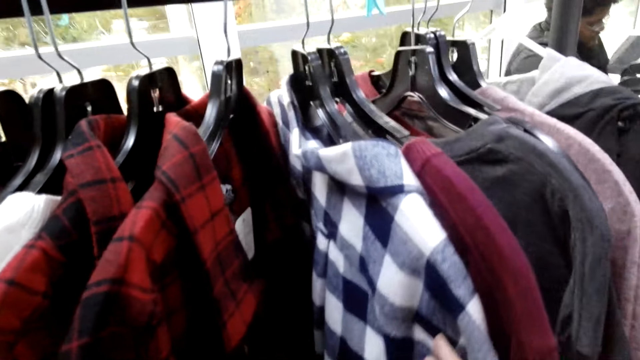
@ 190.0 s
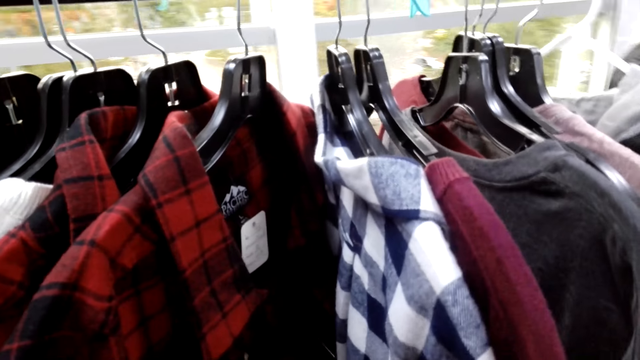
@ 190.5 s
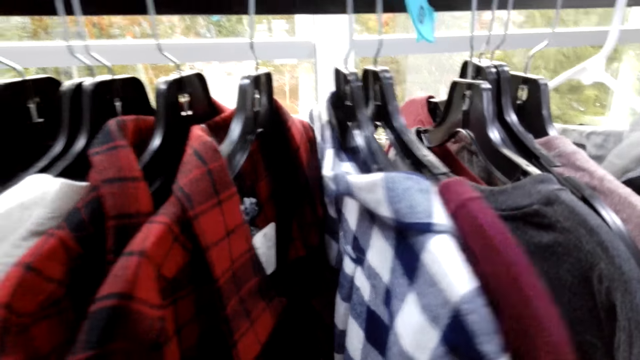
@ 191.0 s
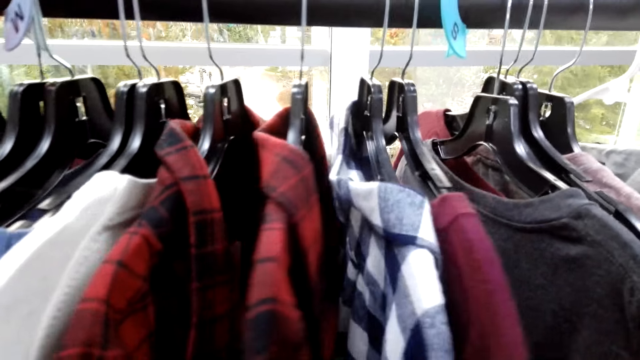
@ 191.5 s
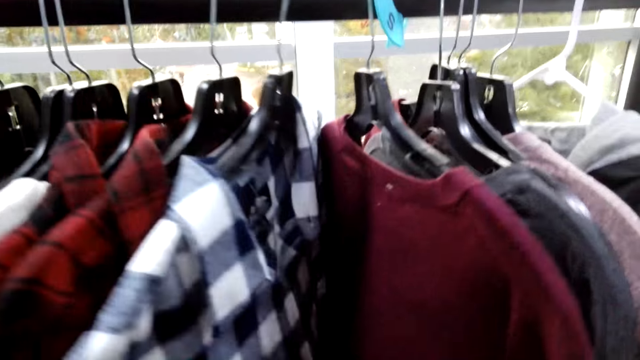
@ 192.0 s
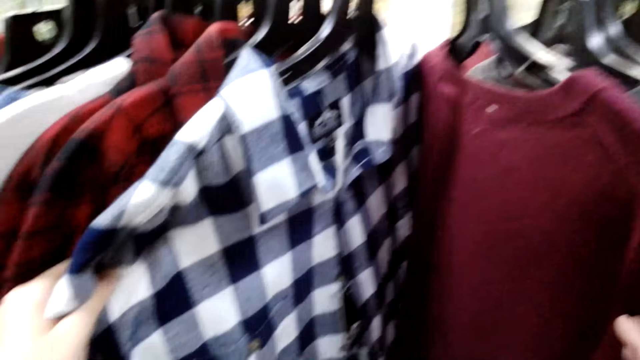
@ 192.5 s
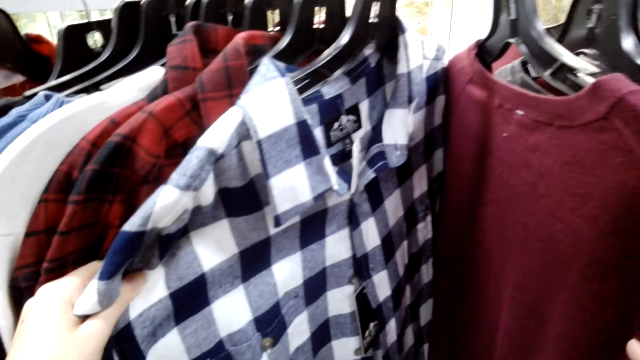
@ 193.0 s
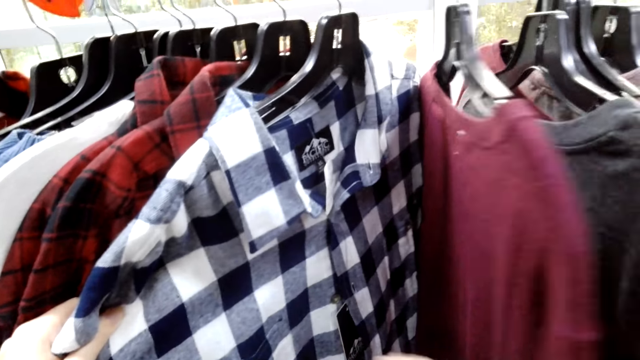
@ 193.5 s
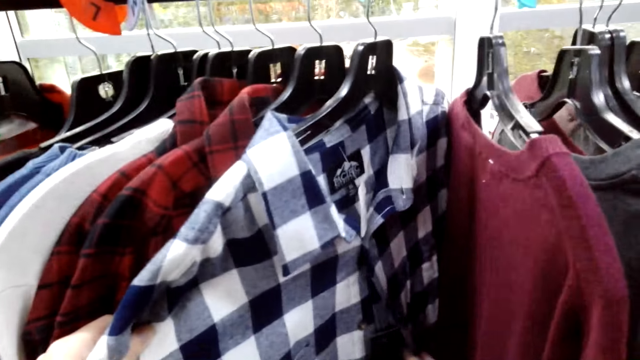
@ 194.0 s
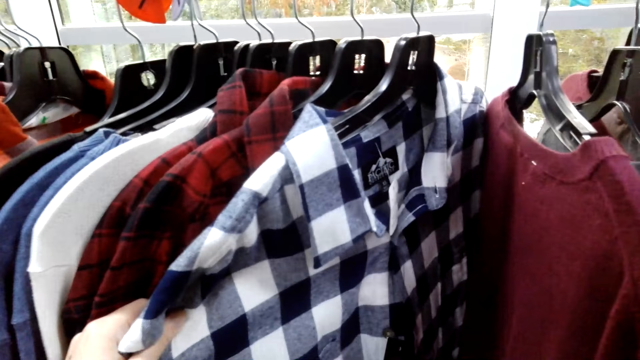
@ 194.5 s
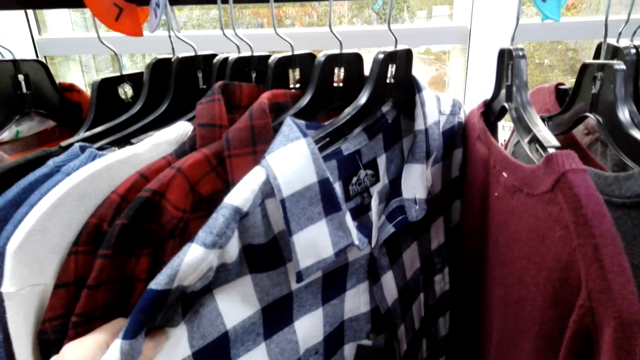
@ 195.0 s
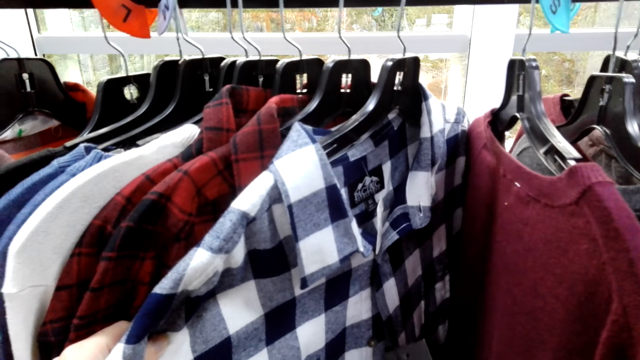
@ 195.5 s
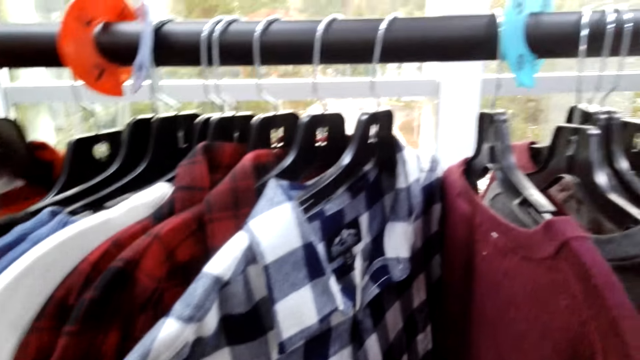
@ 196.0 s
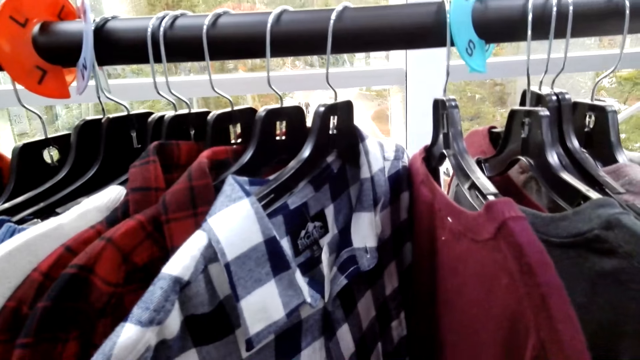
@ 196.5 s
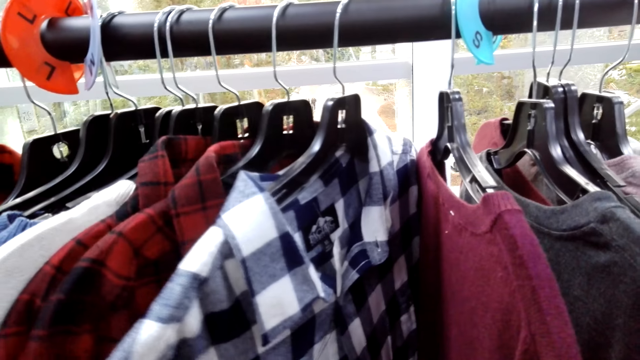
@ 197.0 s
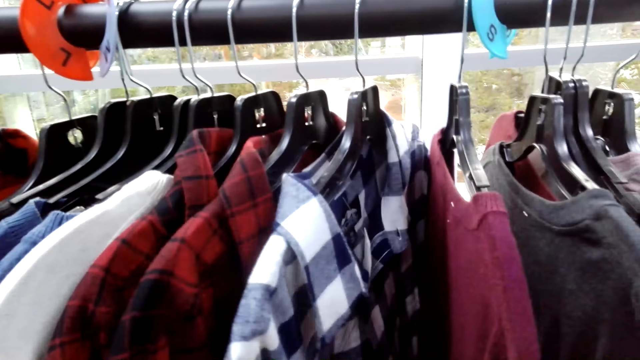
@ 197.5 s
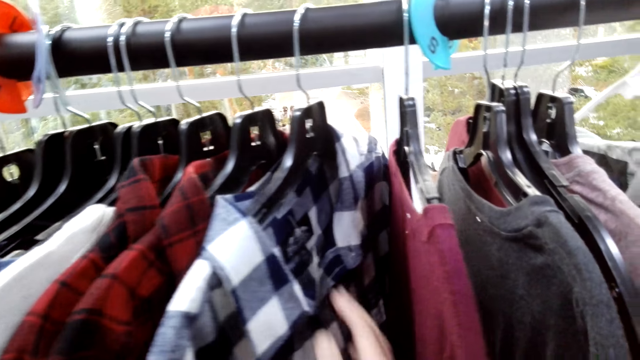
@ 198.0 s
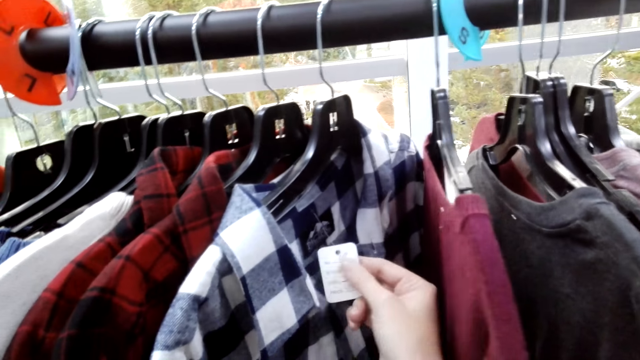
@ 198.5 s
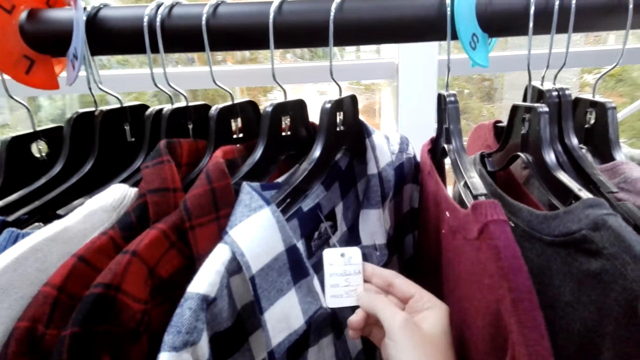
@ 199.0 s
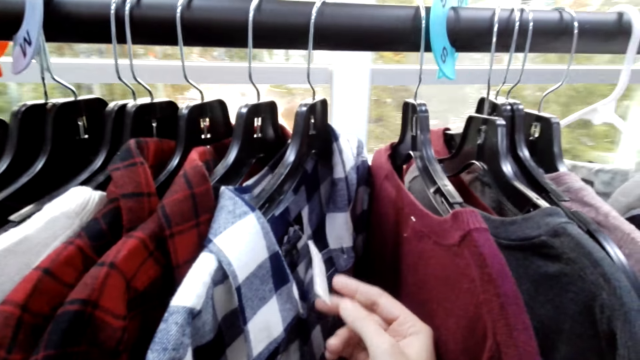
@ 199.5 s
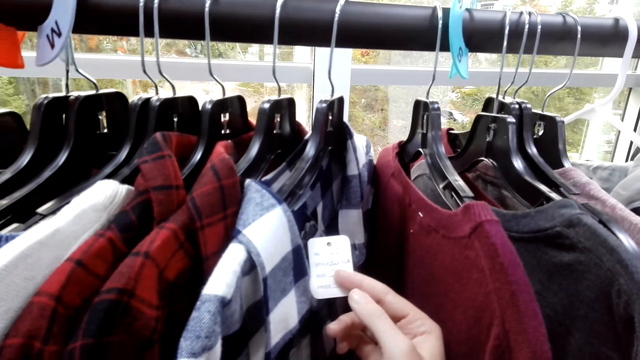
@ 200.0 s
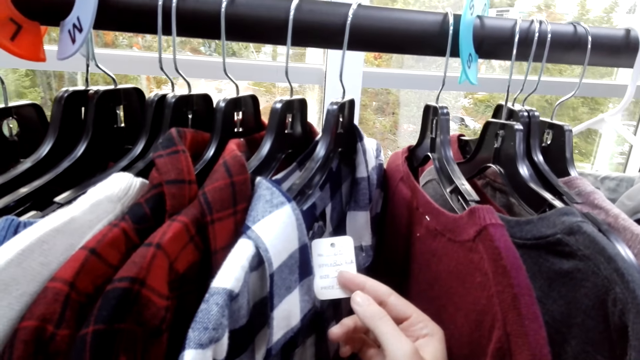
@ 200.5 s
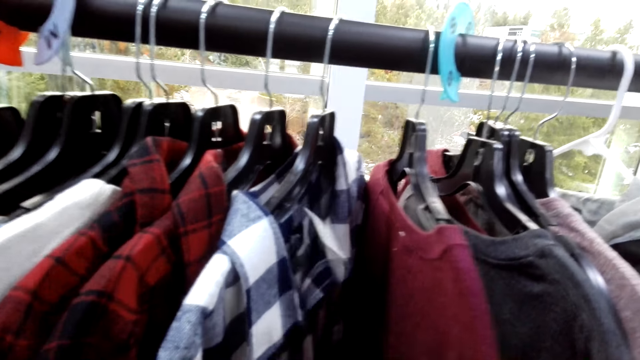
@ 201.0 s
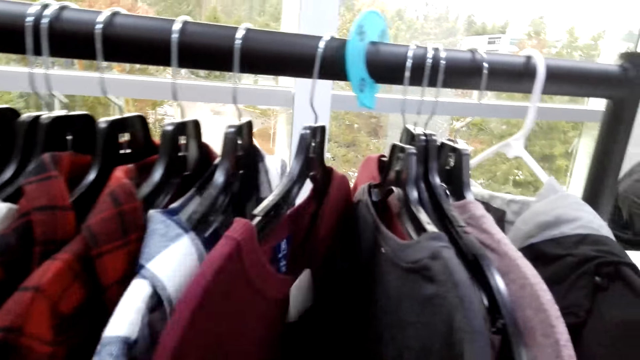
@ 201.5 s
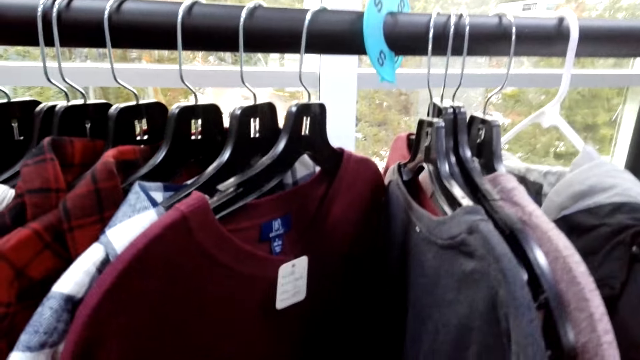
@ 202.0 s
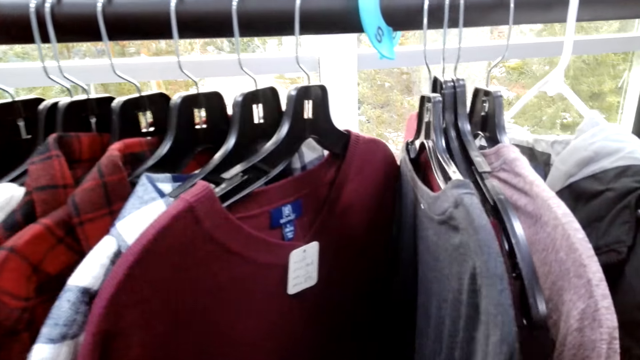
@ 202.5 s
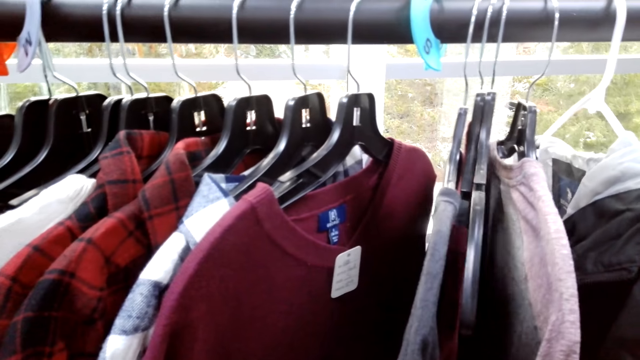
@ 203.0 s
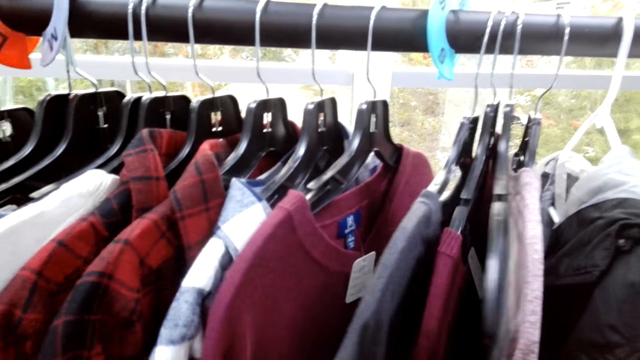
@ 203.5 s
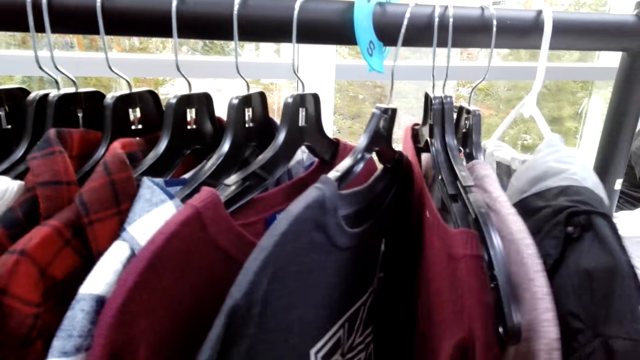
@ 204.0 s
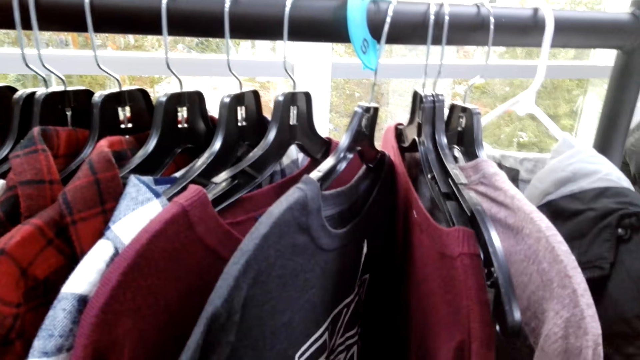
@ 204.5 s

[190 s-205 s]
The camera wearer touches the cloth tag. They touch the cloth.

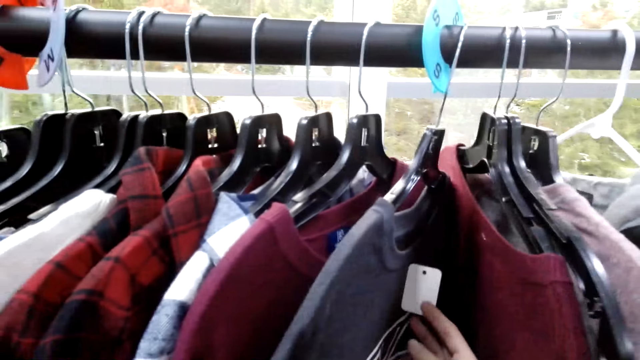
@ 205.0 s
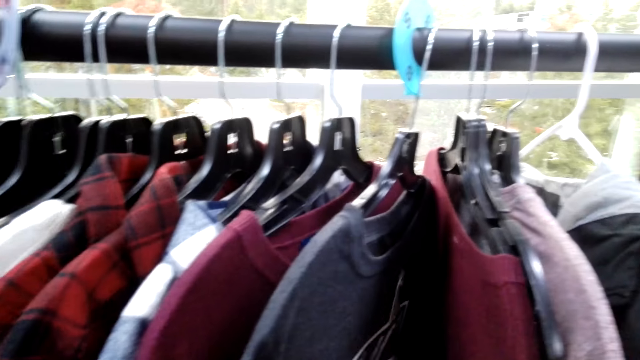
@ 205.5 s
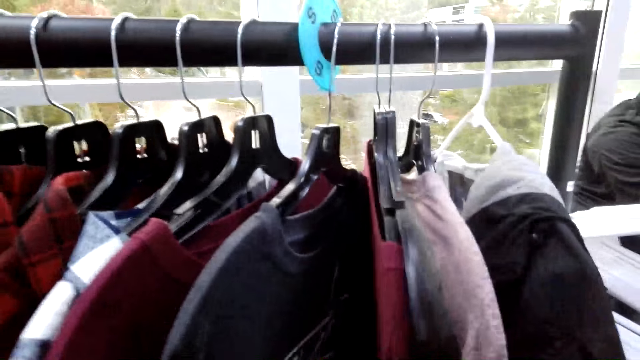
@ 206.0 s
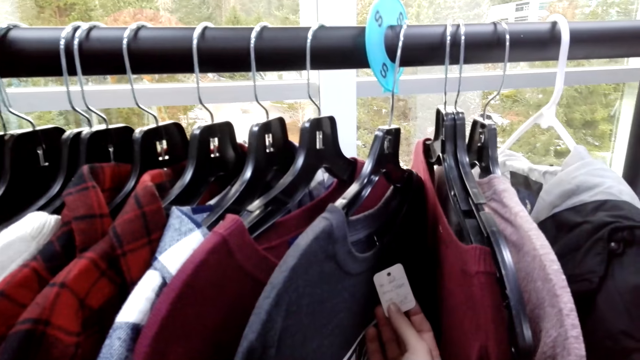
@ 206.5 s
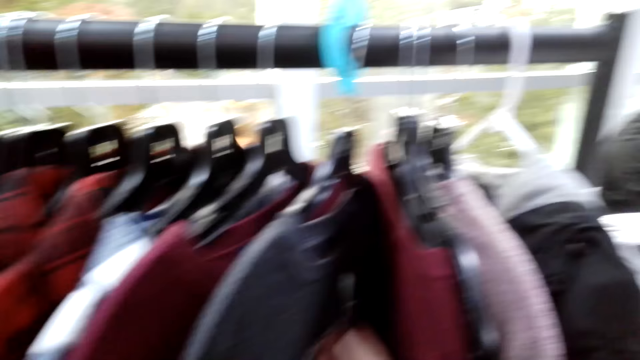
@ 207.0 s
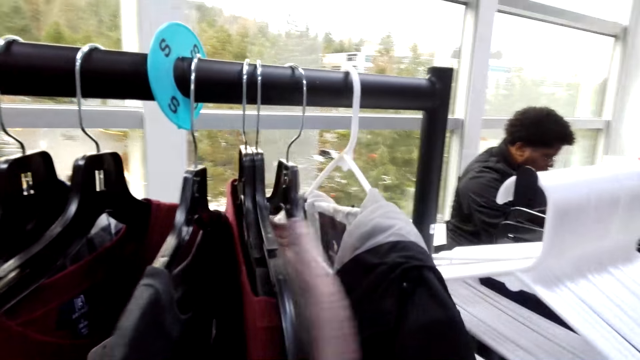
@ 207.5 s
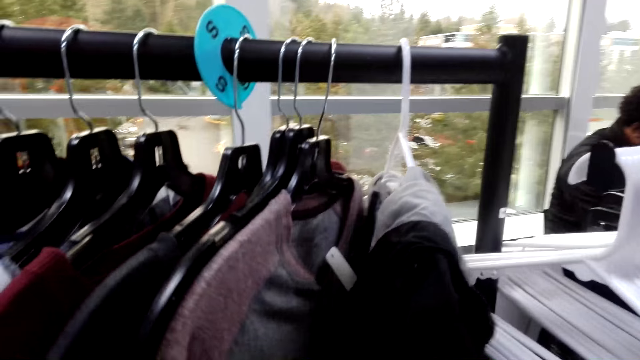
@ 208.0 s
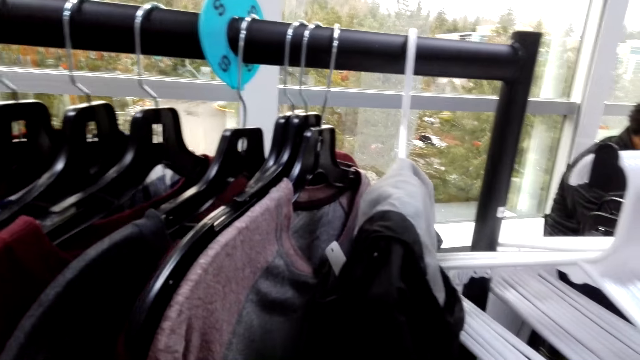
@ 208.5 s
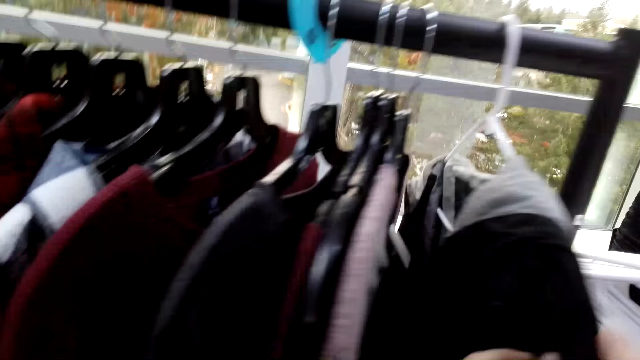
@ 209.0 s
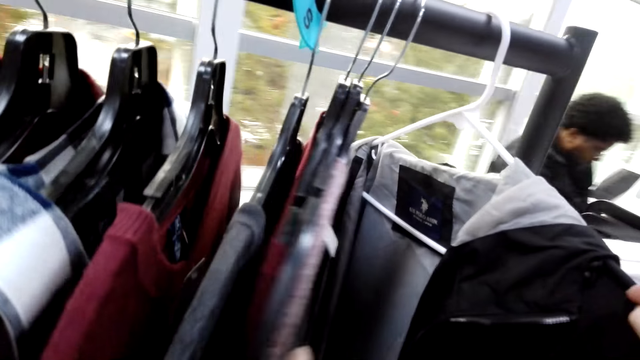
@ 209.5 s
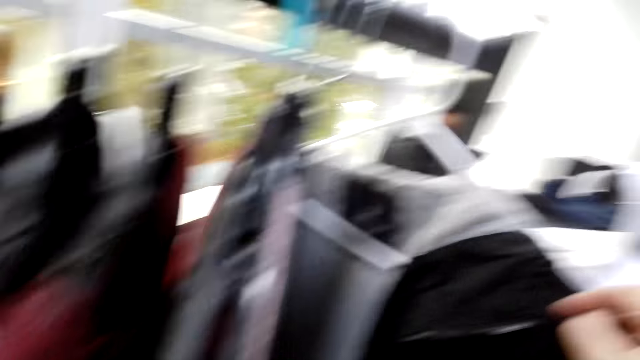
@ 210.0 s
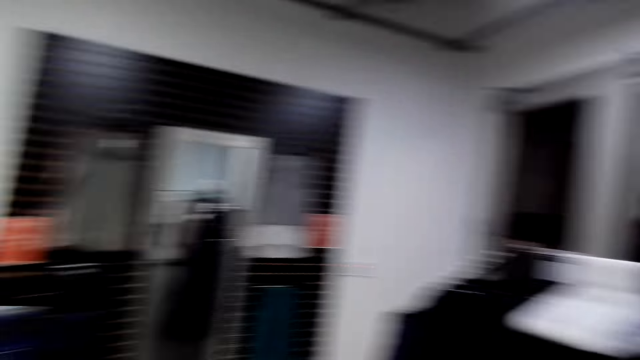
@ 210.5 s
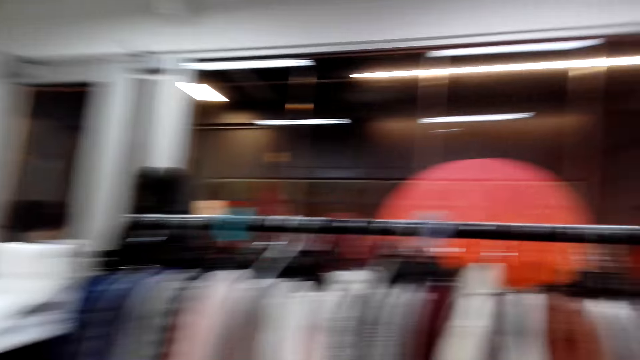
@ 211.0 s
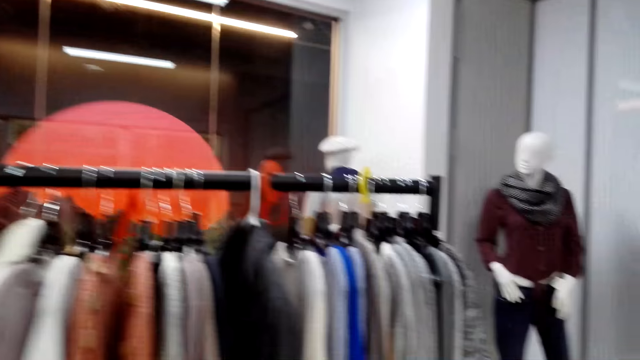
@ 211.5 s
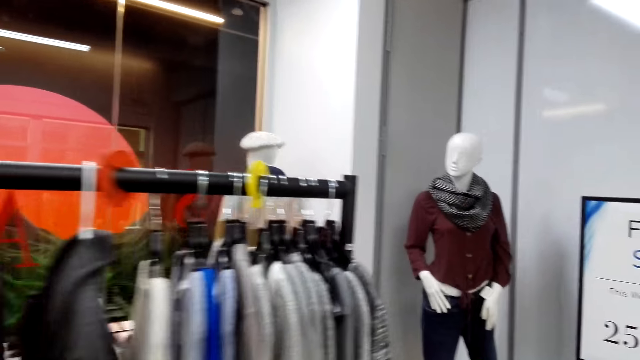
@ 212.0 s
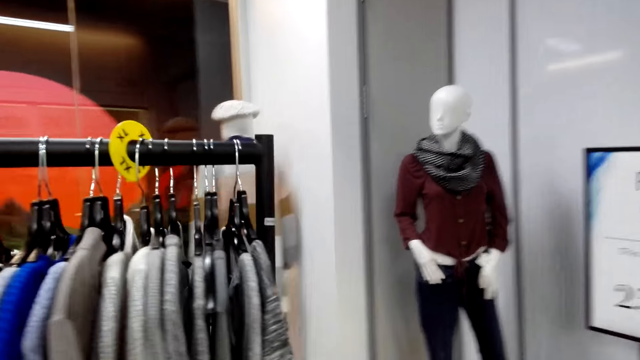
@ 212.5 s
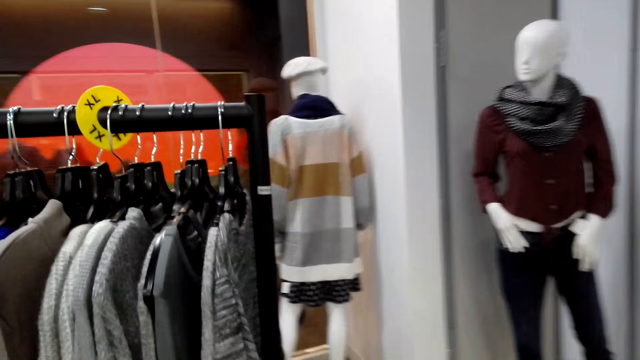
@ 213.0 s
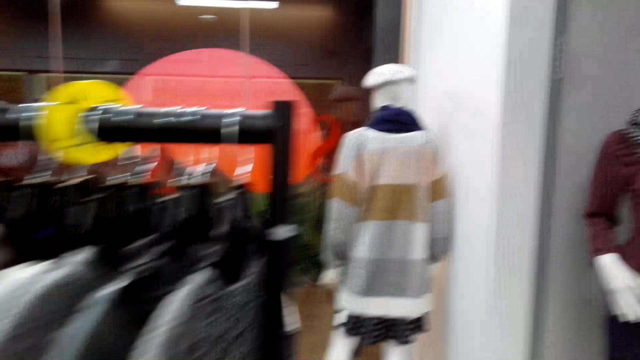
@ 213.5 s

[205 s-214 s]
The camera wearer touches the cloth tag. They touch the cloth. They move around. They turn around the counter and walk towards the other side of the clothes.
